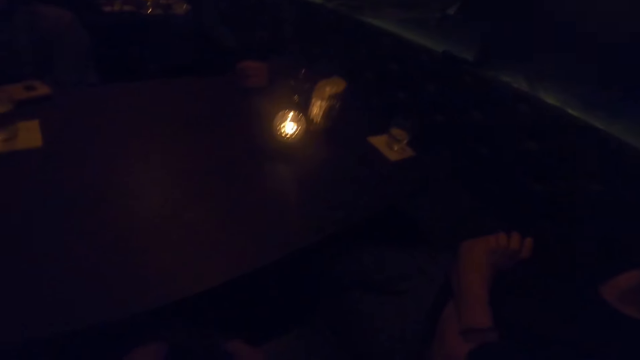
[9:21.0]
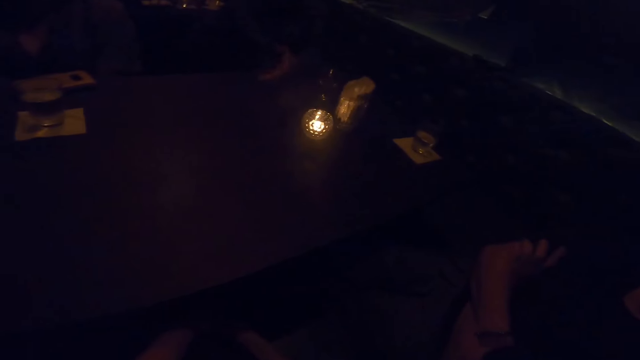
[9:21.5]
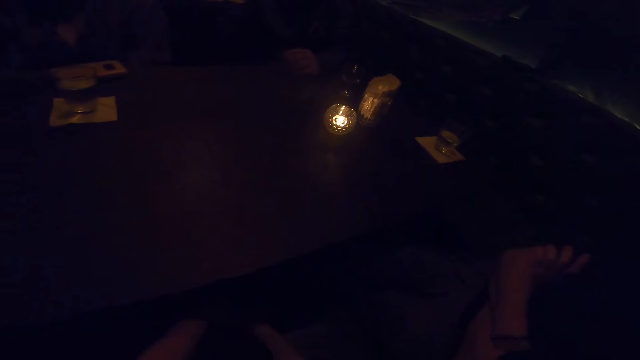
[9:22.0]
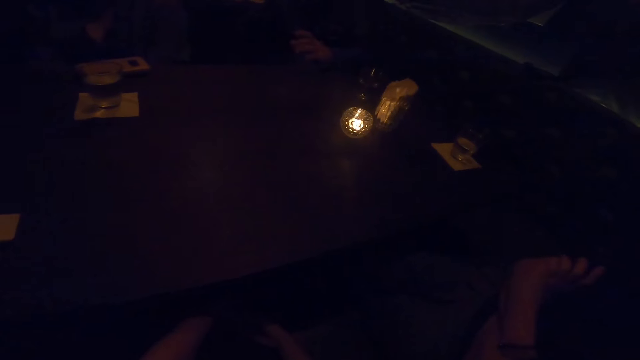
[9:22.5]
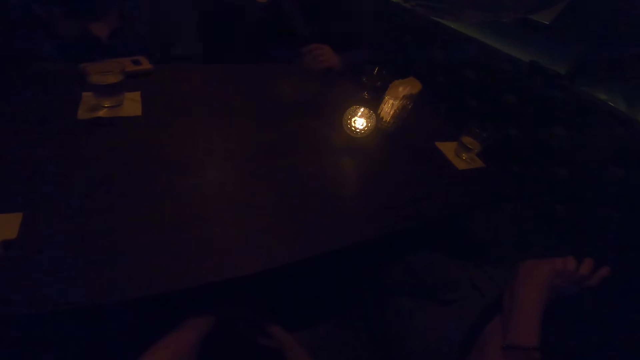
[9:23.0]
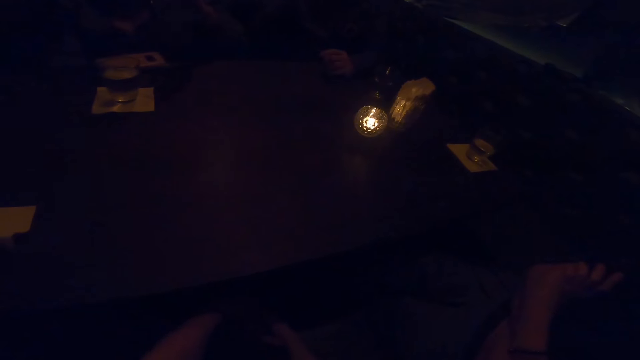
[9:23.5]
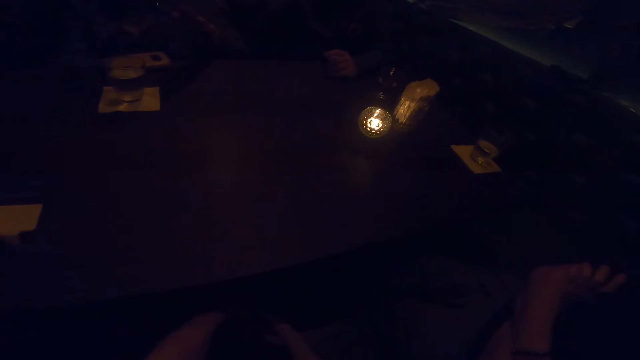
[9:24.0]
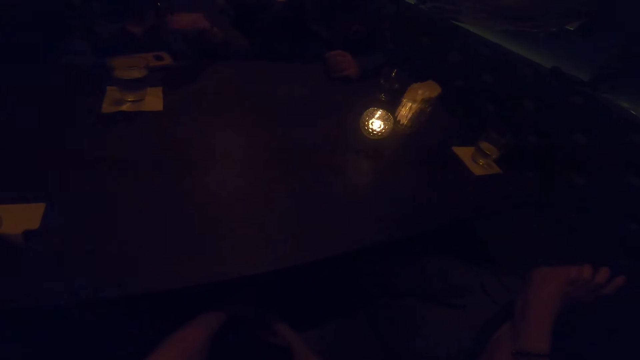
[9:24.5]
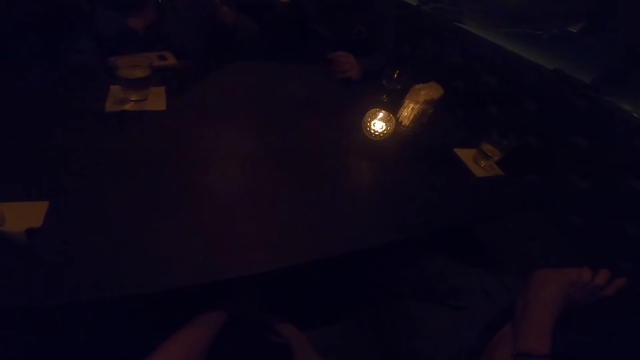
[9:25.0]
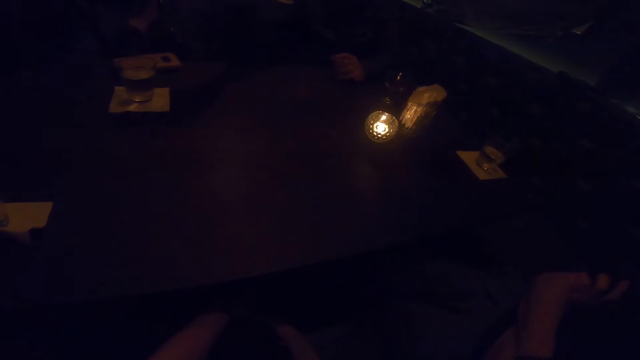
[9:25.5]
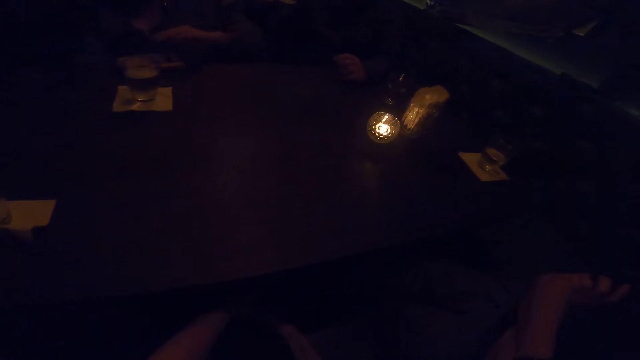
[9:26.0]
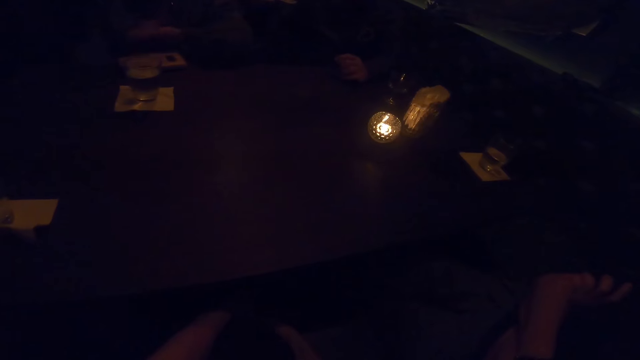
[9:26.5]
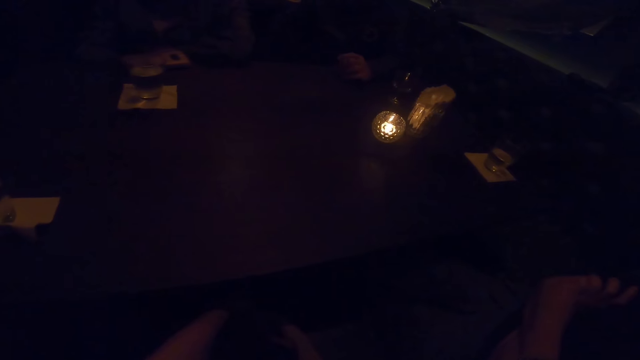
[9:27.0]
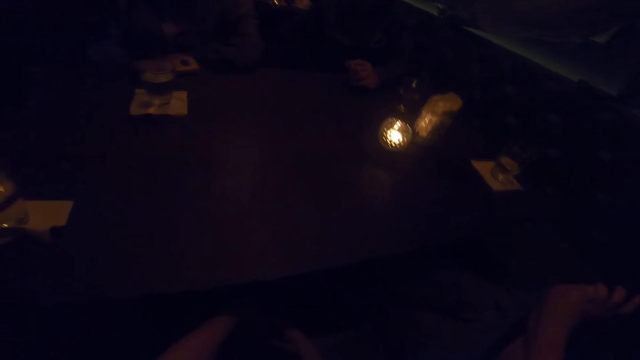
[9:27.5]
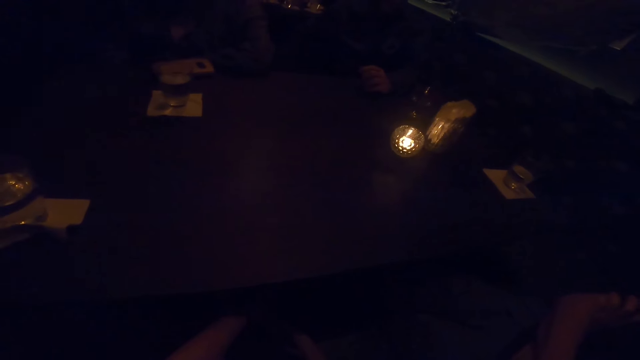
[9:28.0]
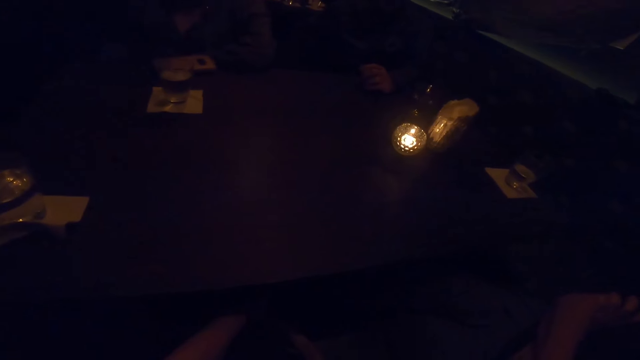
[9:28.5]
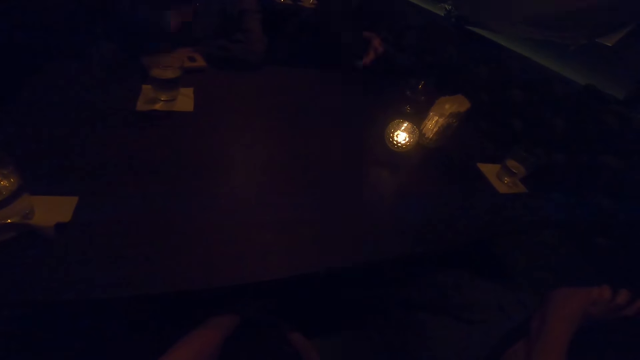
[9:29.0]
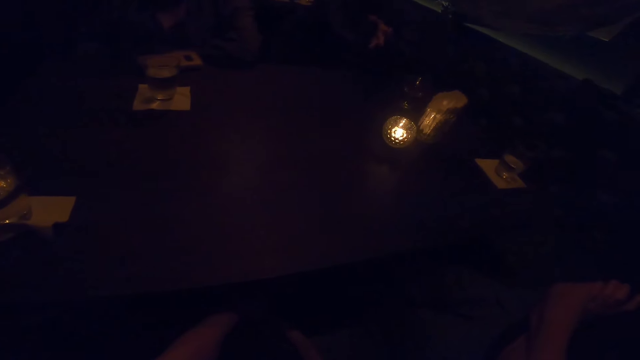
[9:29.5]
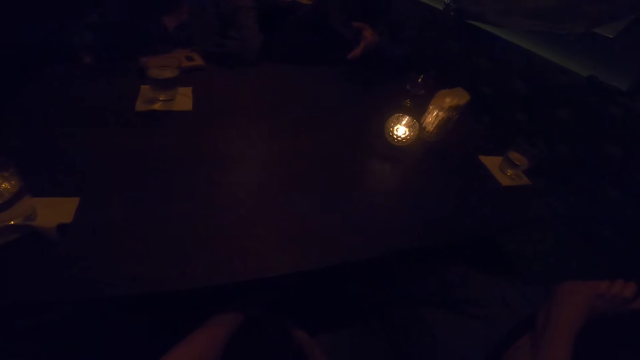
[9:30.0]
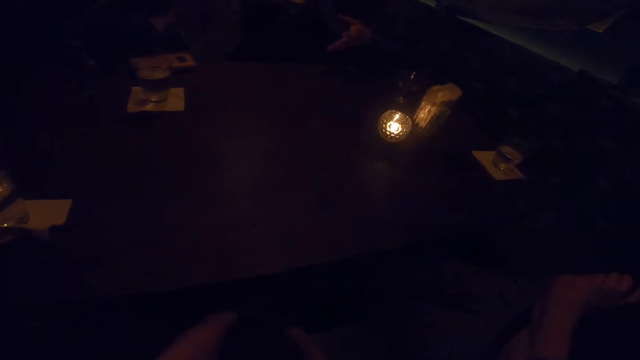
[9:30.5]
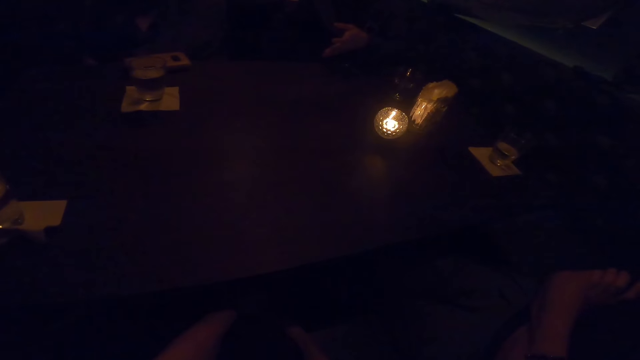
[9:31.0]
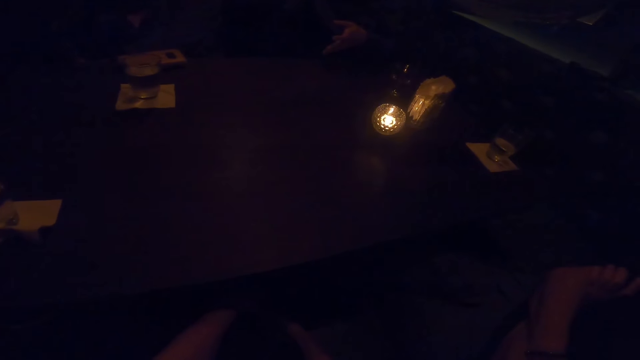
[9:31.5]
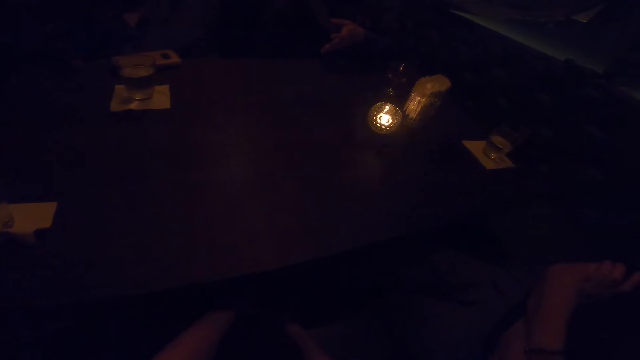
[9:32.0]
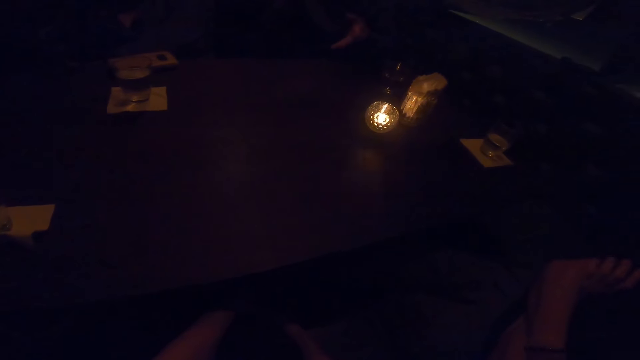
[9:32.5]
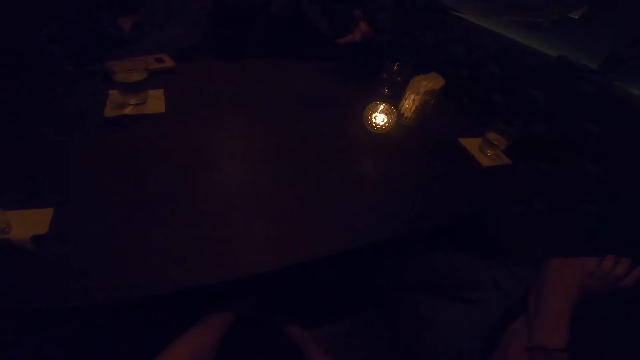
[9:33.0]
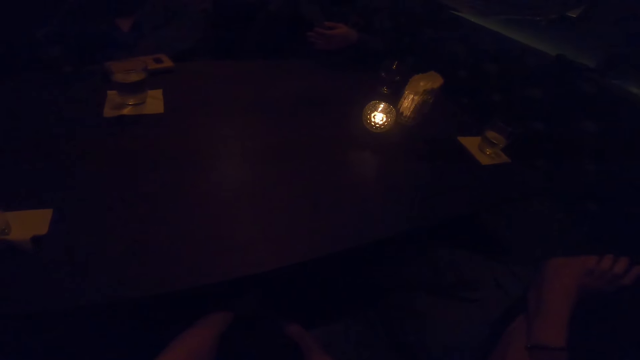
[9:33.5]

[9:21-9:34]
The woman converses with the camera wearer, another woman and a man. She uses gesture. The man uses gesture. He converses with the camera wearer and the women.

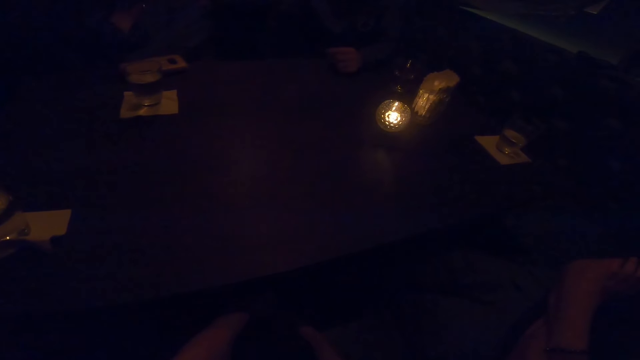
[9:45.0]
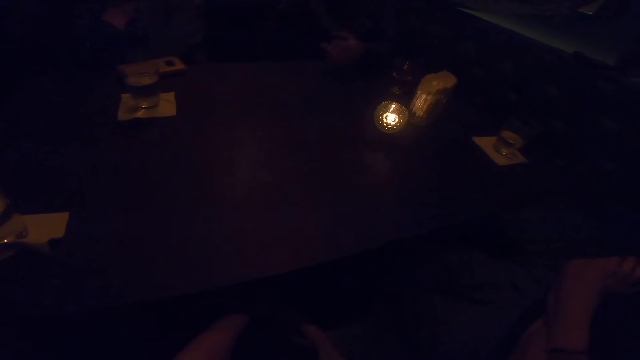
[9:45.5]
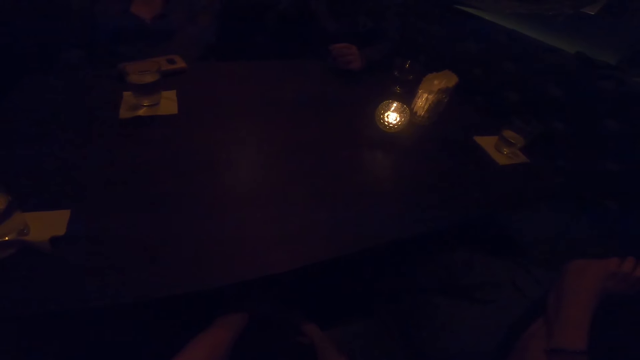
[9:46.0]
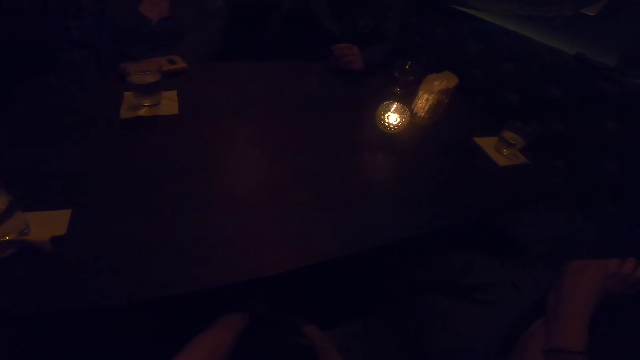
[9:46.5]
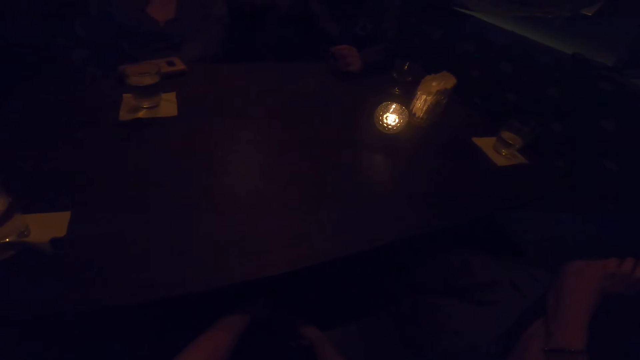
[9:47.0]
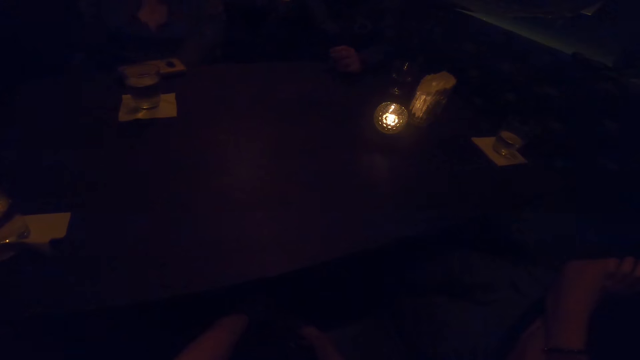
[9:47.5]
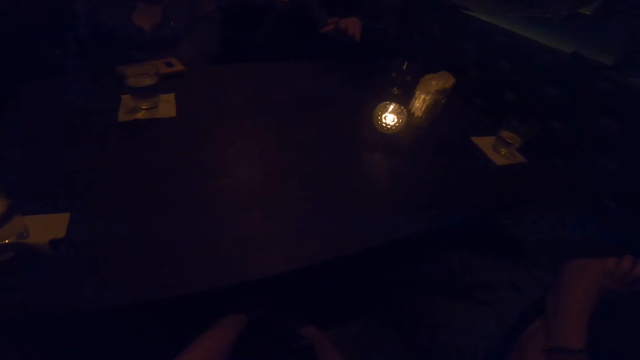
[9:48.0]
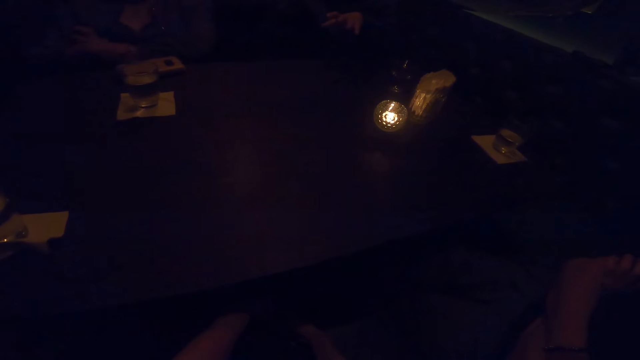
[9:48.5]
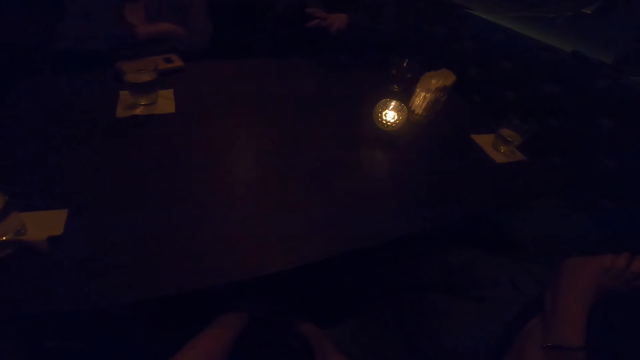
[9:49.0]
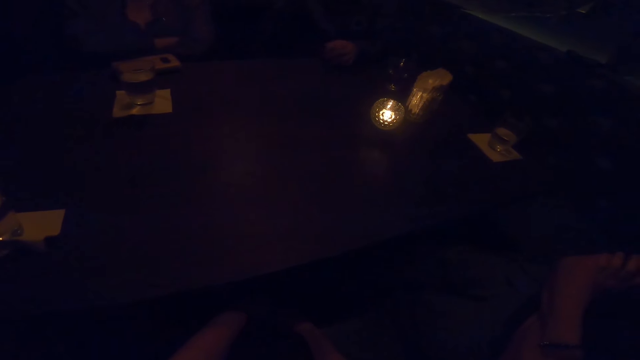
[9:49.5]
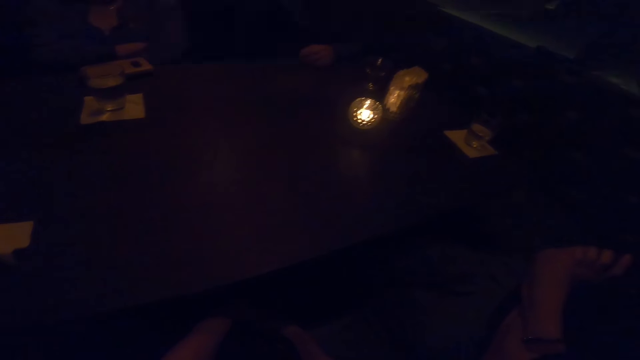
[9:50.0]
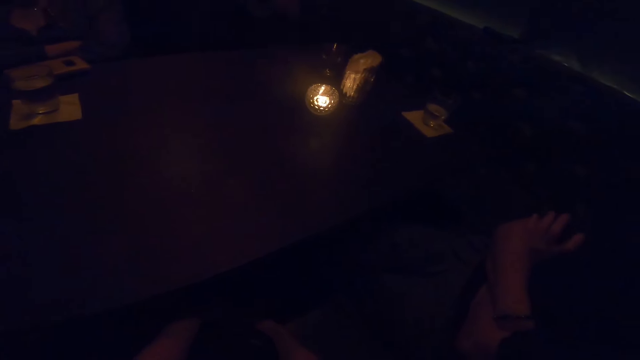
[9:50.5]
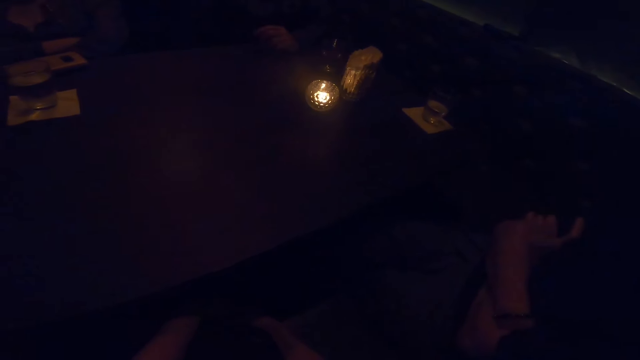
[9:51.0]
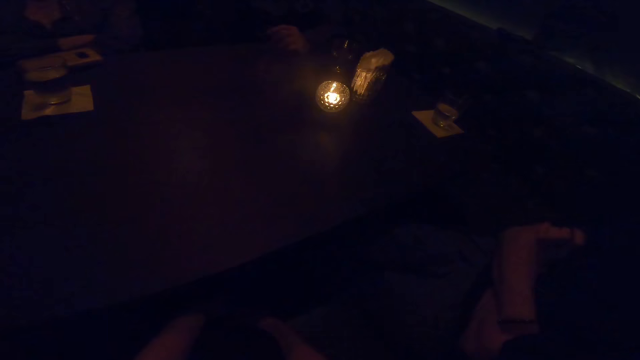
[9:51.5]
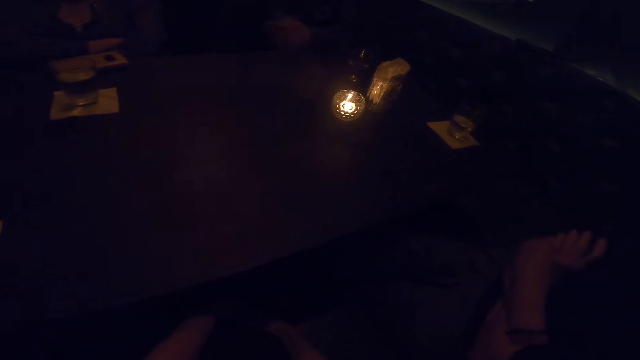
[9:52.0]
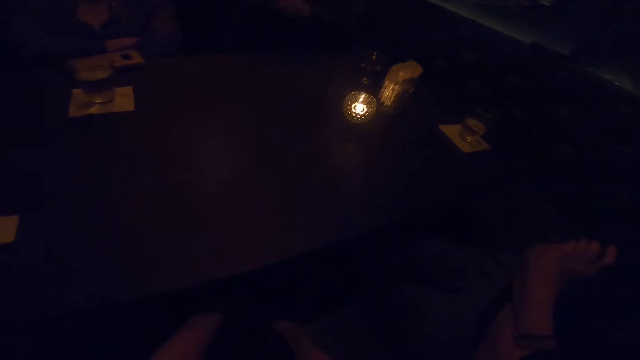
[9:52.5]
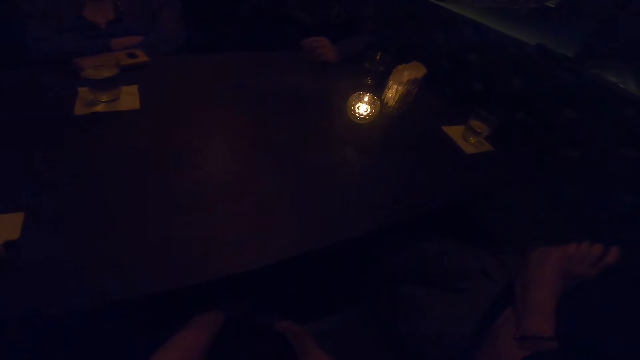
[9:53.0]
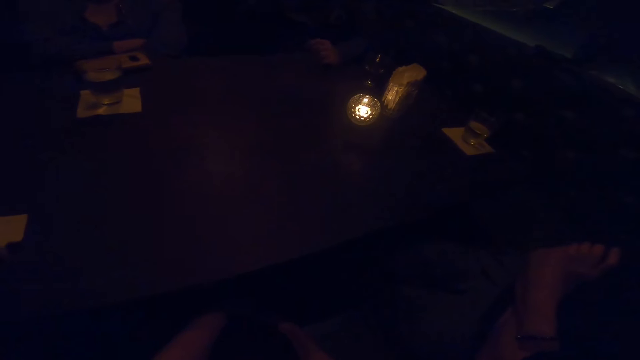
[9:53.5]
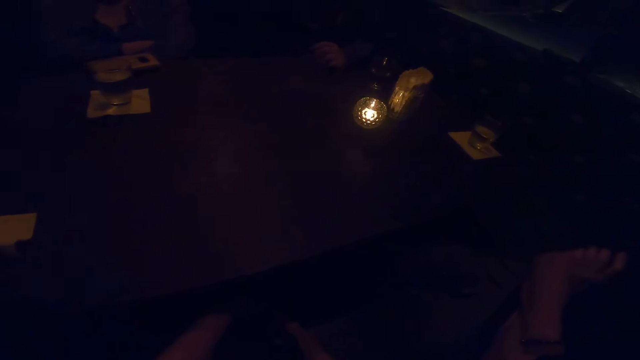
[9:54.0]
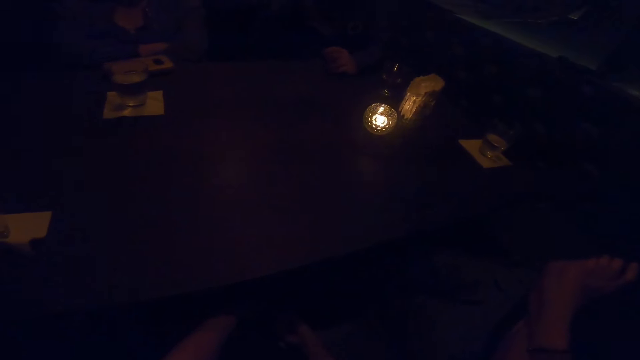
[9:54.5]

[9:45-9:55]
A woman folds her arms. A man uses gesture. Another woman moves her fingers. The man uses gesture.
